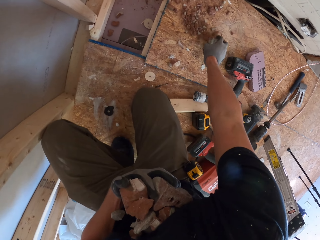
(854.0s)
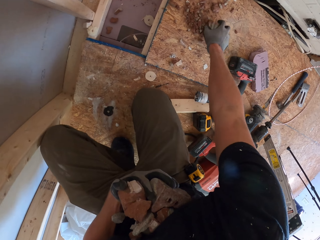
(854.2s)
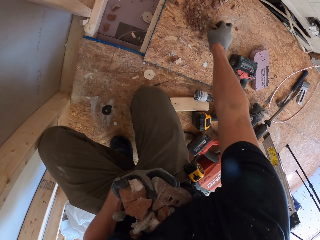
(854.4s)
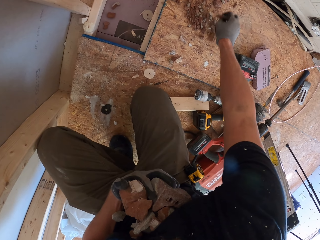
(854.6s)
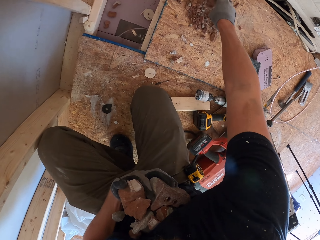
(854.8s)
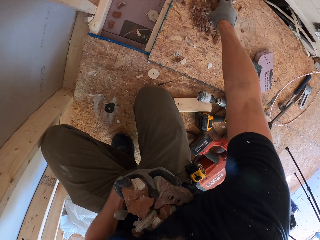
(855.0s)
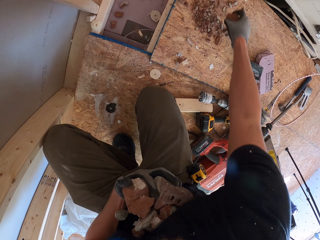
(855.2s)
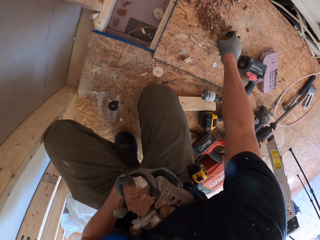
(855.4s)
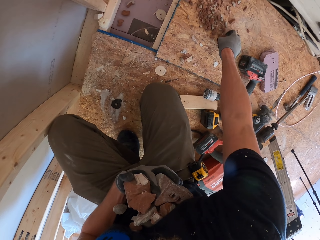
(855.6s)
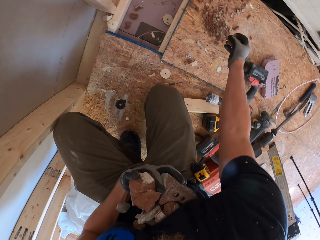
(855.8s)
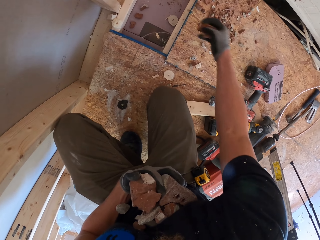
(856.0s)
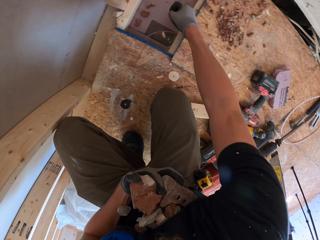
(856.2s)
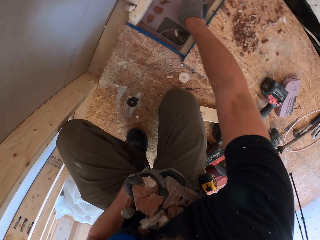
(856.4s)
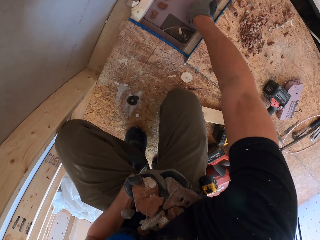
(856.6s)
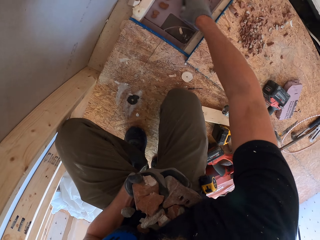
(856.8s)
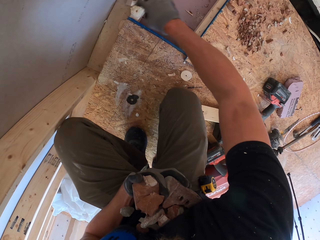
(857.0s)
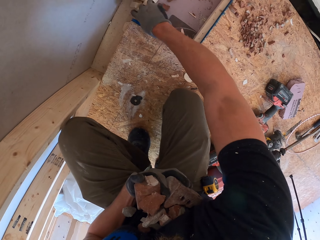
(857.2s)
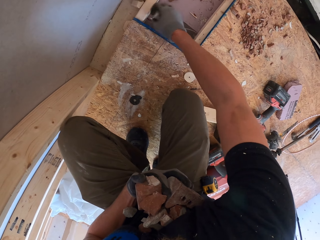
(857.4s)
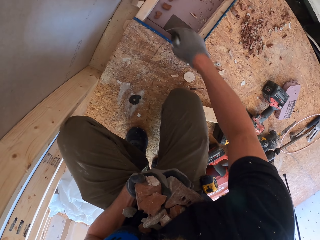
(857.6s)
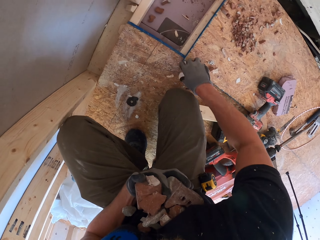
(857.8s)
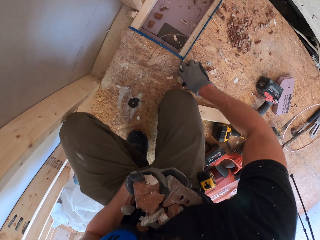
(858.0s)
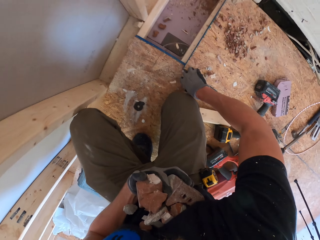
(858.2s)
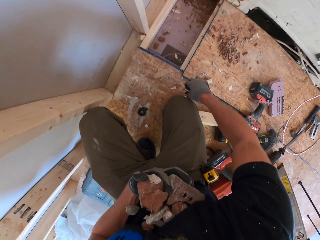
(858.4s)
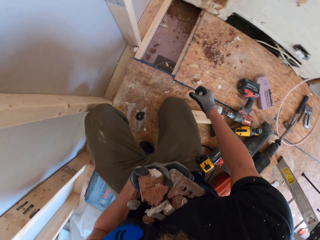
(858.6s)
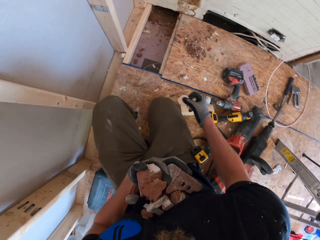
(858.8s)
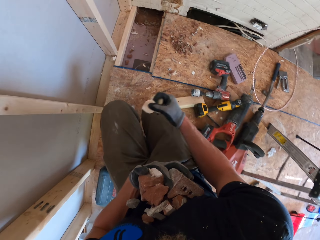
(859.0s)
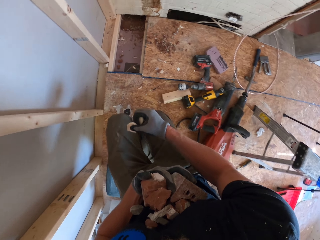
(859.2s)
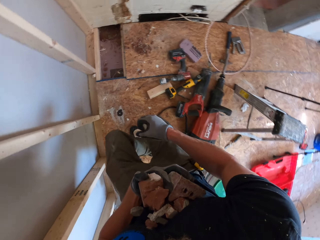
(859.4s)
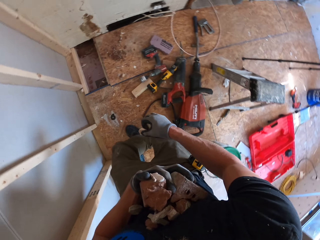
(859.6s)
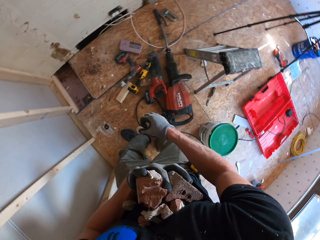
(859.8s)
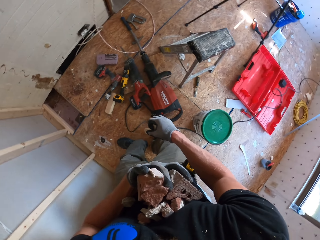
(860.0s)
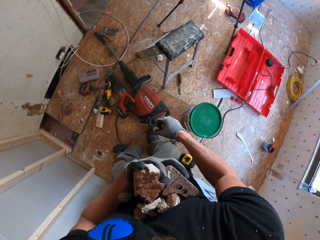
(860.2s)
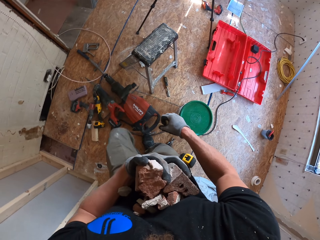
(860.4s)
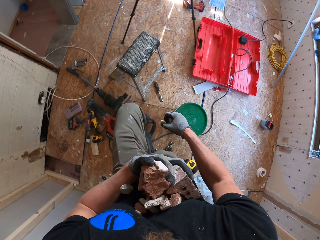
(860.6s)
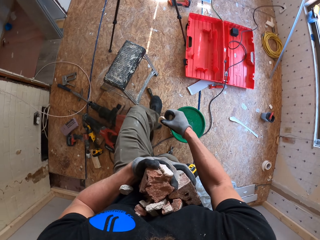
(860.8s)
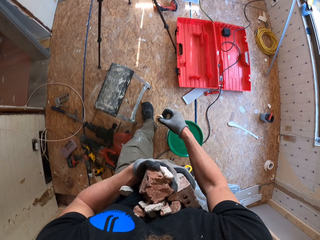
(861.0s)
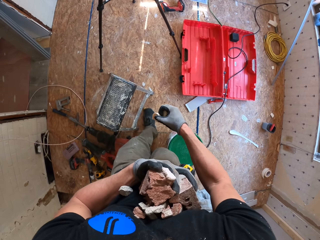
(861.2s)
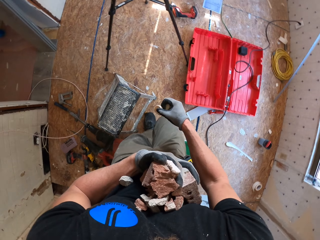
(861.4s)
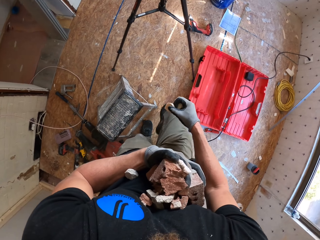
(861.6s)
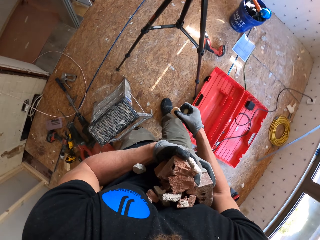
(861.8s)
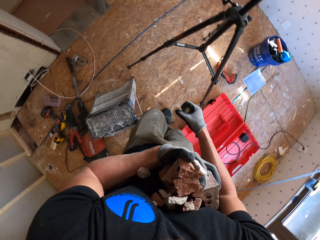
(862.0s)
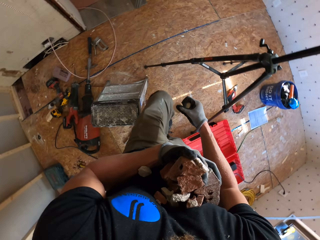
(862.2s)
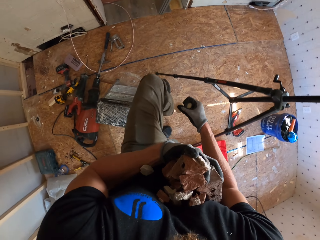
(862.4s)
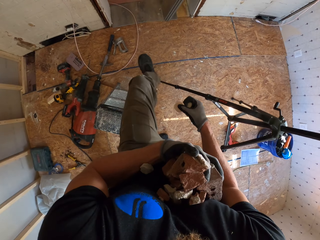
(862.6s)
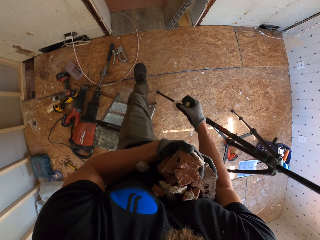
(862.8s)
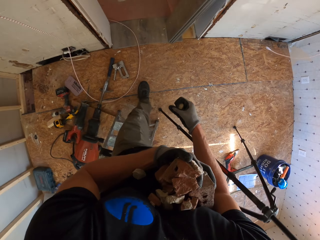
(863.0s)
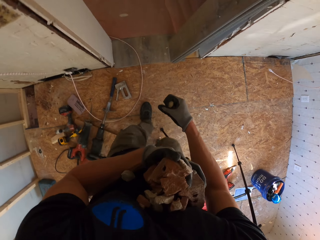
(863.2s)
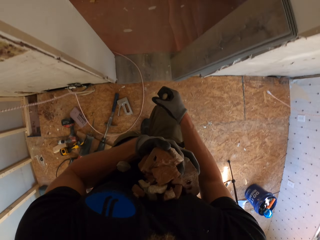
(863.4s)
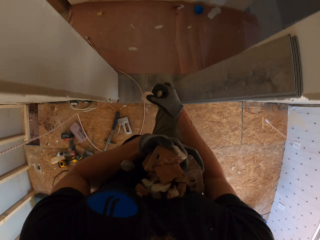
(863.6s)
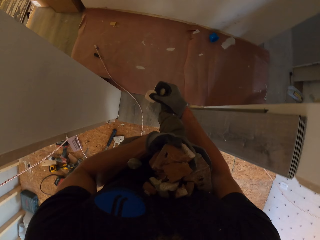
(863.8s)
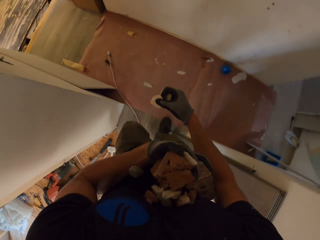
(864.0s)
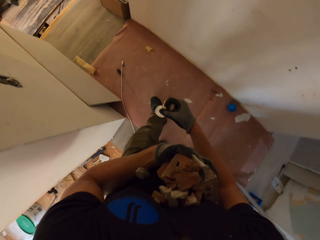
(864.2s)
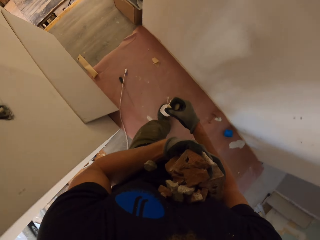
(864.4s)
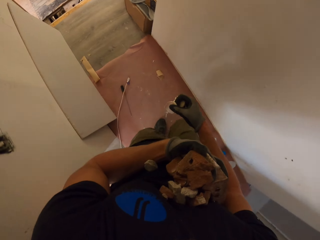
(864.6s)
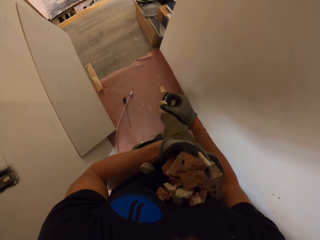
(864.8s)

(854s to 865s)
The camera wearer picks the rocks with the right hand. They do so again. They stand up on the floor. They walk ahead on the floor.

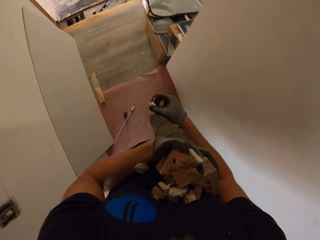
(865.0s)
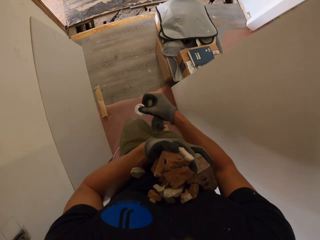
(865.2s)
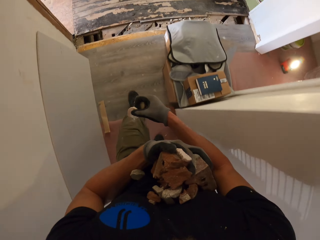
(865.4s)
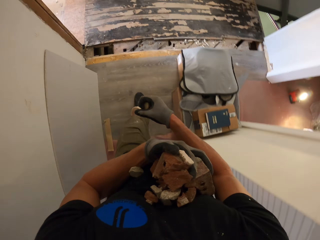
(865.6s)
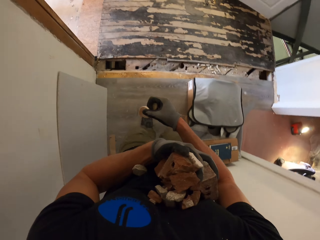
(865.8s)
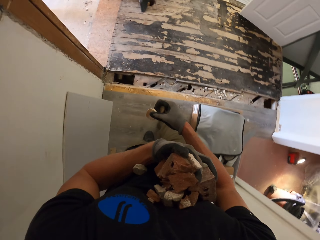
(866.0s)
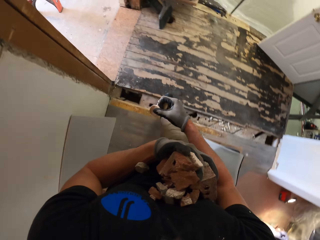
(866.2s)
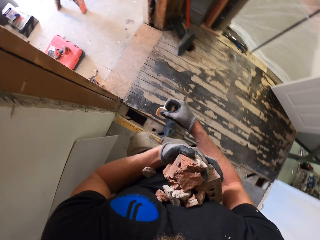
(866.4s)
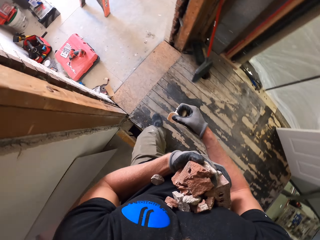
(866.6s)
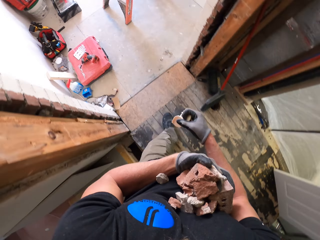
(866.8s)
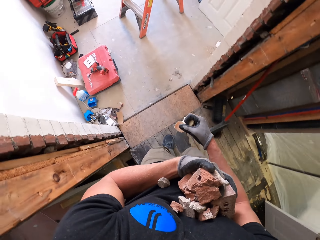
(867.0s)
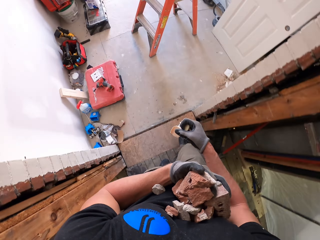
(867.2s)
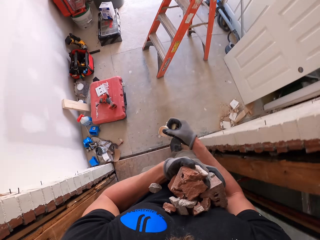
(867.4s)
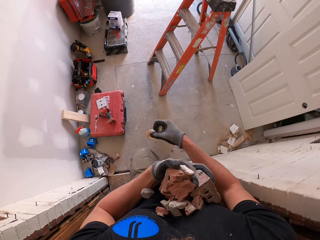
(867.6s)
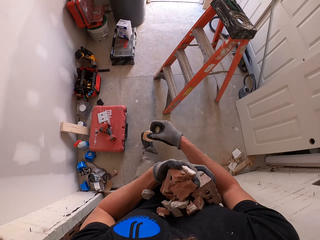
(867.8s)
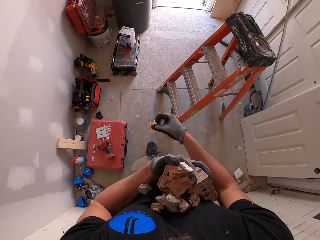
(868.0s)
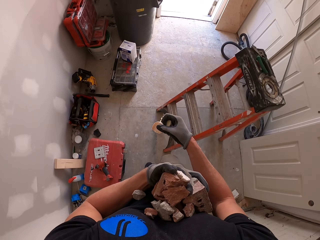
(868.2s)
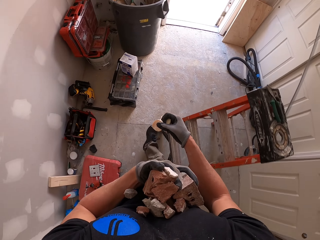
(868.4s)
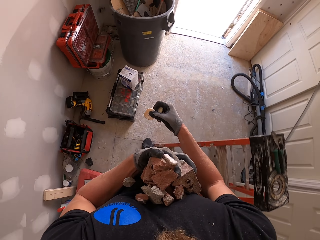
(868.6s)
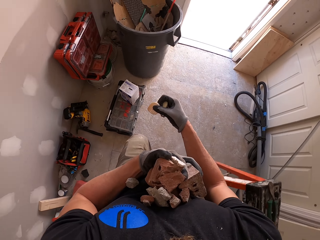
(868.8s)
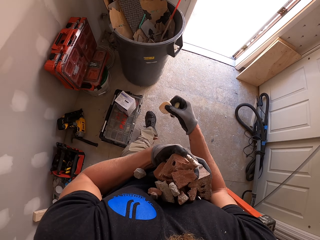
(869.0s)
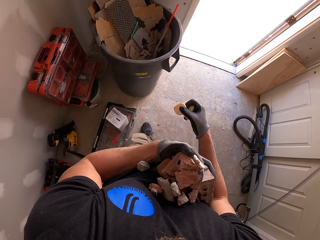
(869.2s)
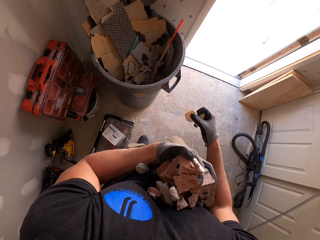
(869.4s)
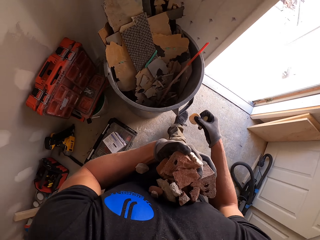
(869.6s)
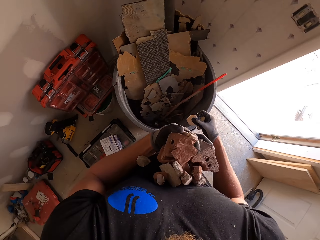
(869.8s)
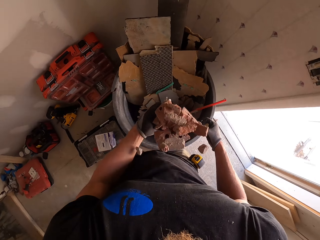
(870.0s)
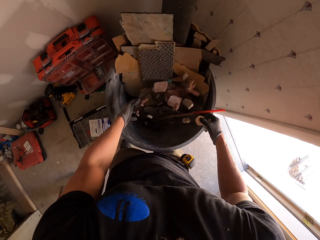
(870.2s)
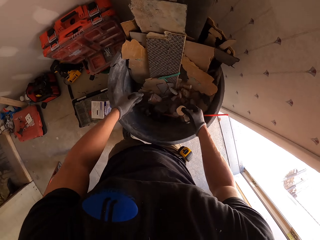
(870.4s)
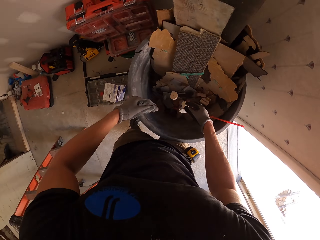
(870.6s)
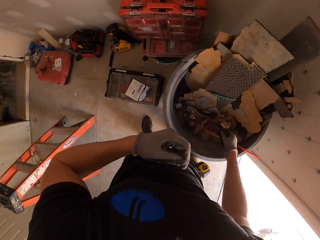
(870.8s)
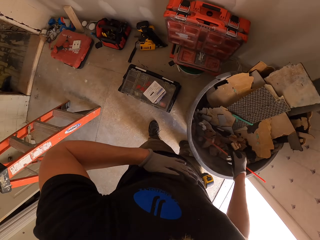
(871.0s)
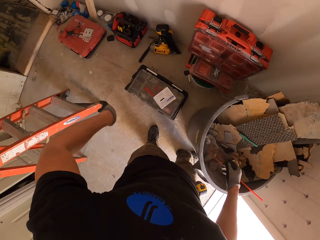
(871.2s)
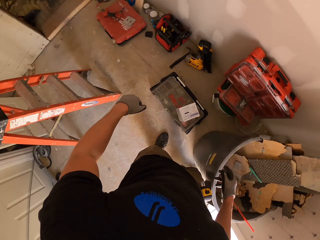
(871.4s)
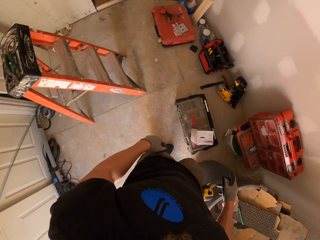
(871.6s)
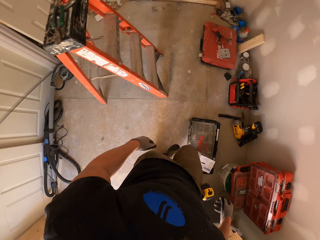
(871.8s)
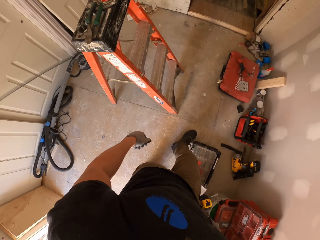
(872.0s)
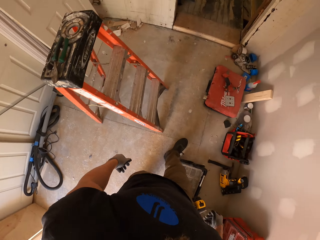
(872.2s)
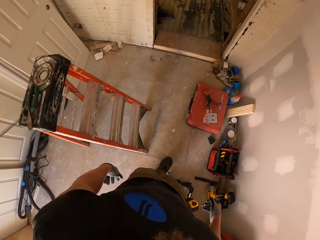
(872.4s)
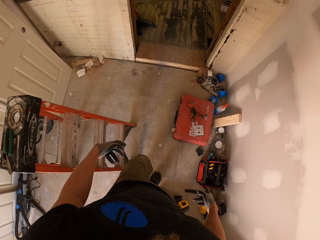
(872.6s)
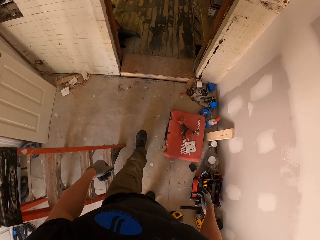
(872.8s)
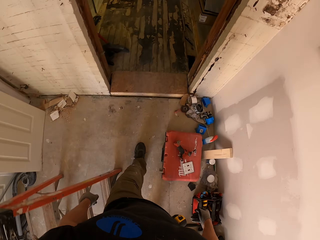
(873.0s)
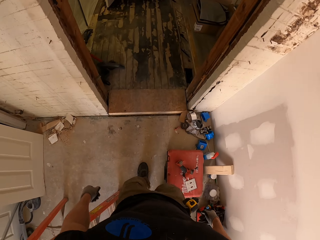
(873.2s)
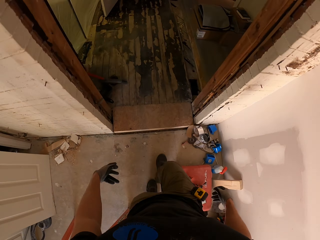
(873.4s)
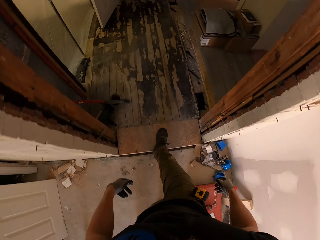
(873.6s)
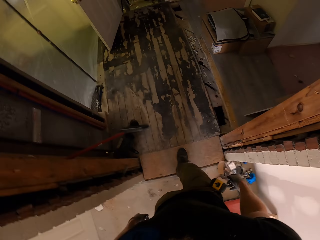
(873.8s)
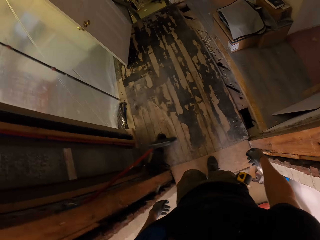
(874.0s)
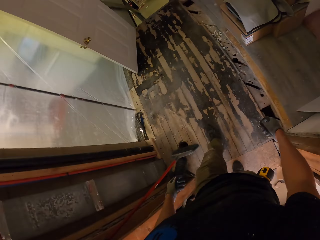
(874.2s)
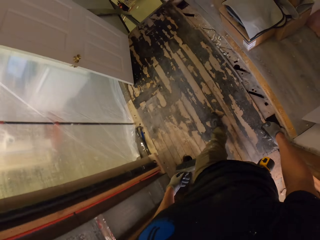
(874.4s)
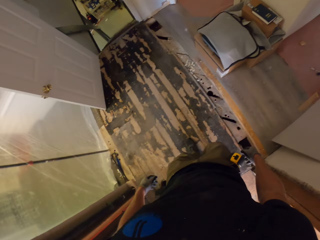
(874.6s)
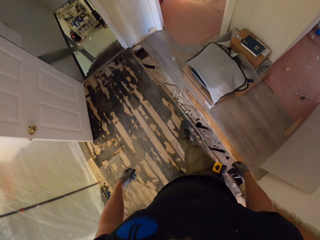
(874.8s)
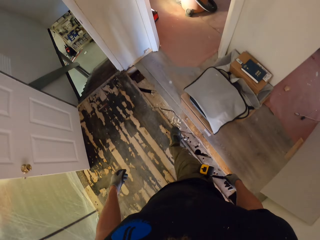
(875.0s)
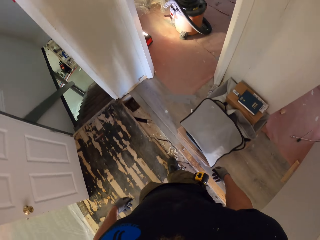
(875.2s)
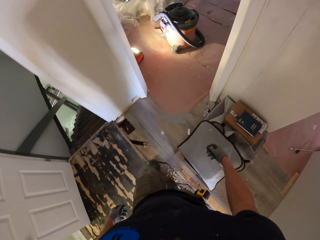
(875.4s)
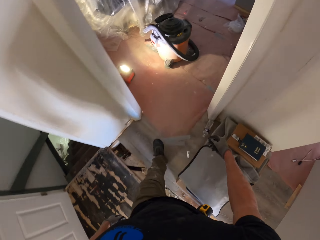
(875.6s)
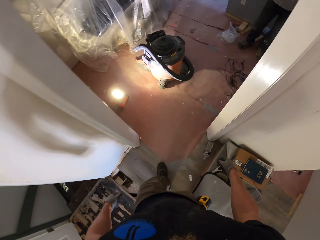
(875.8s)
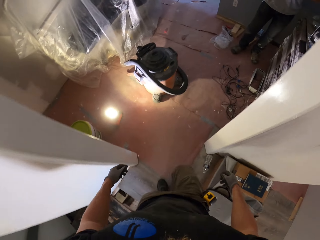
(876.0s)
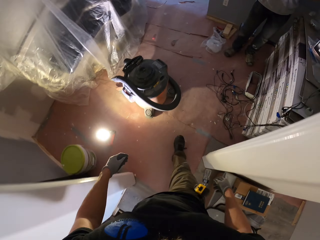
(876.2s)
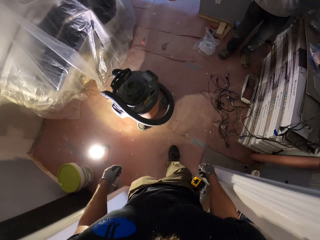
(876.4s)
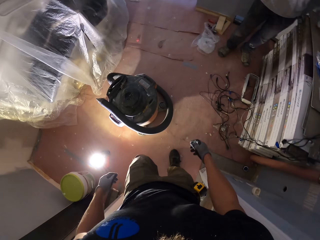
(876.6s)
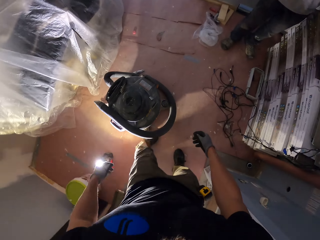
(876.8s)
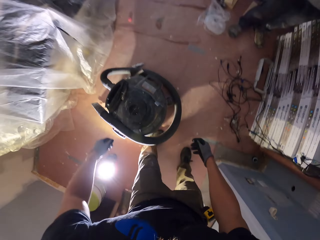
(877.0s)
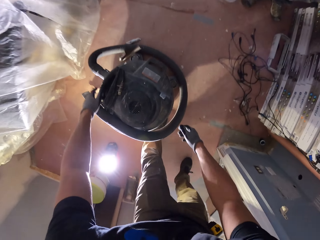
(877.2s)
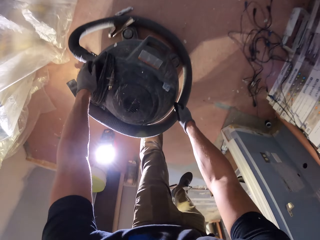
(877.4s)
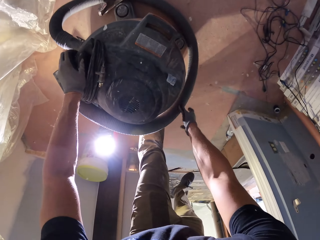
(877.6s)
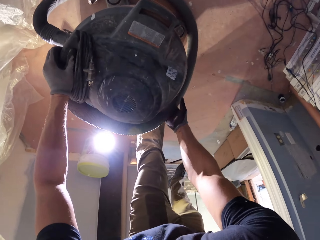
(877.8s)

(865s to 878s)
The camera wearer carries the rocks with both hands. They walk ahead. They carry the rocks with both hands. They dump the rocks in the trash can. They walk ahead on the floor. They walk ahead again.
